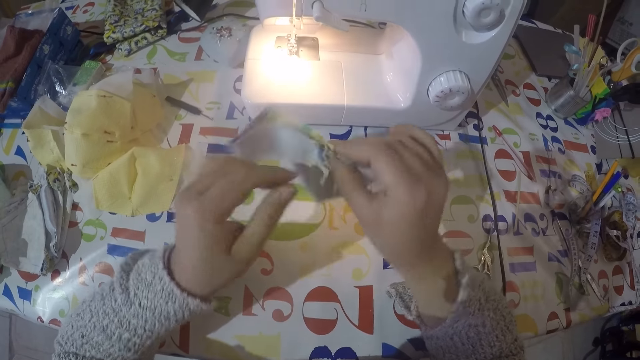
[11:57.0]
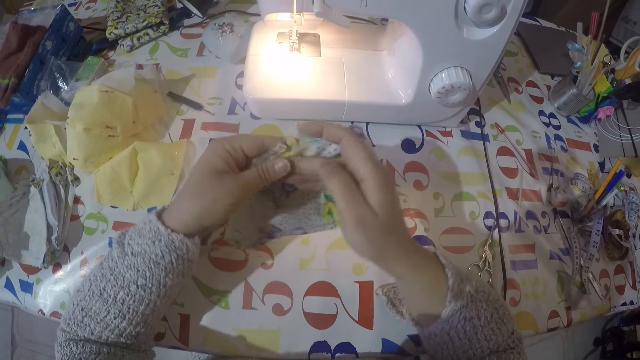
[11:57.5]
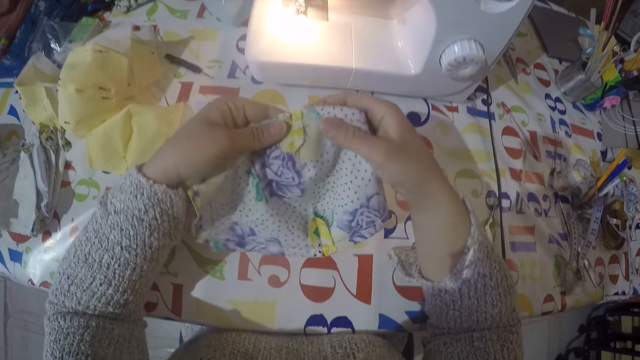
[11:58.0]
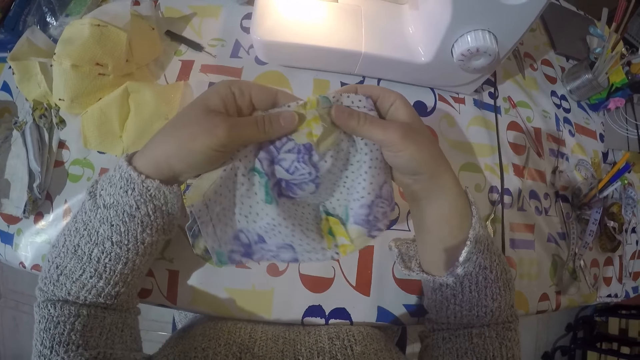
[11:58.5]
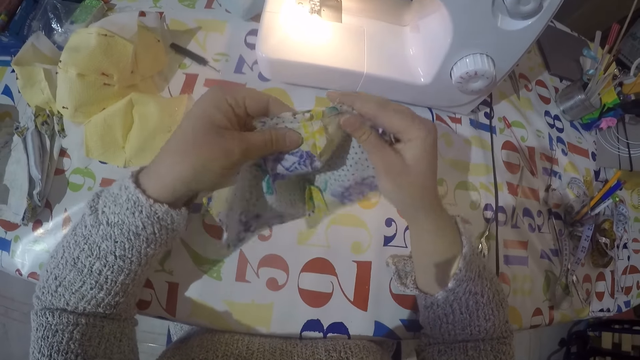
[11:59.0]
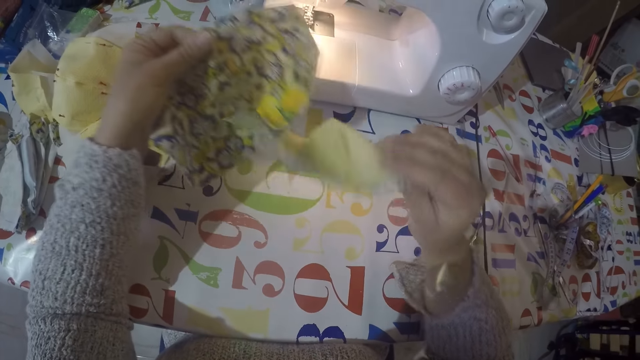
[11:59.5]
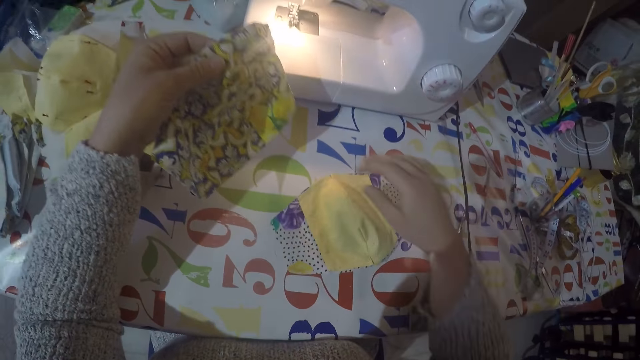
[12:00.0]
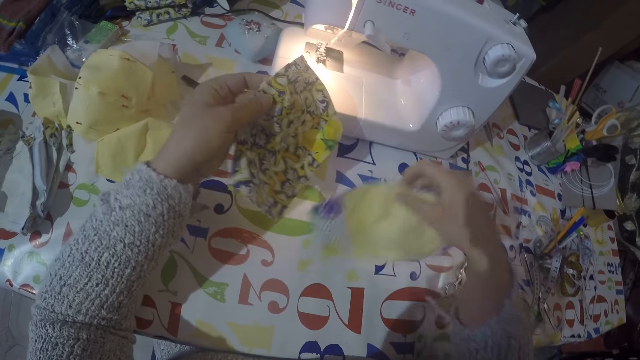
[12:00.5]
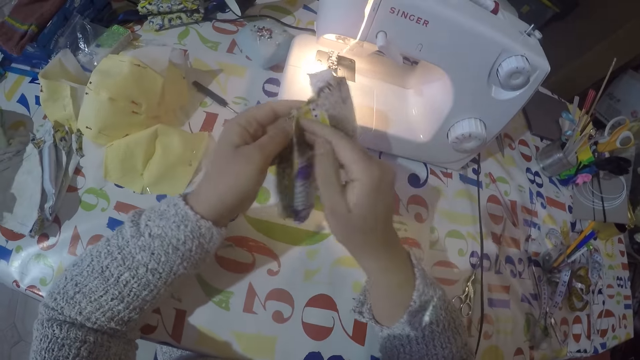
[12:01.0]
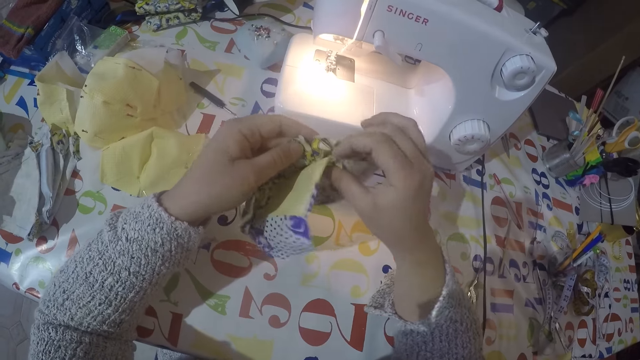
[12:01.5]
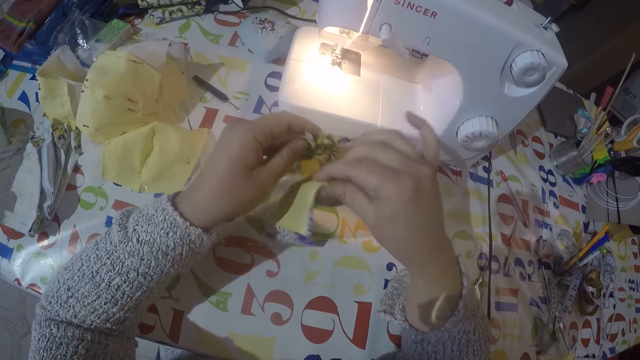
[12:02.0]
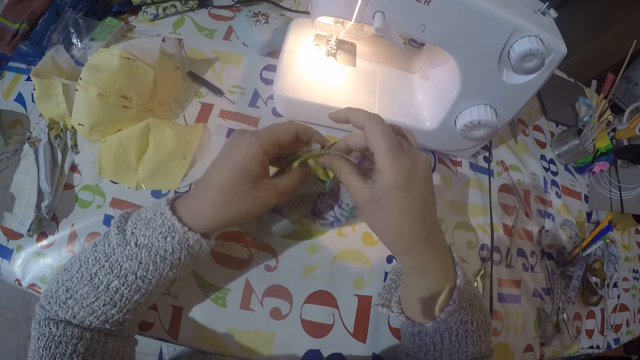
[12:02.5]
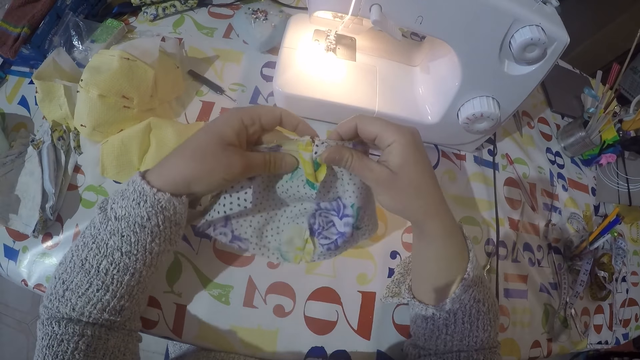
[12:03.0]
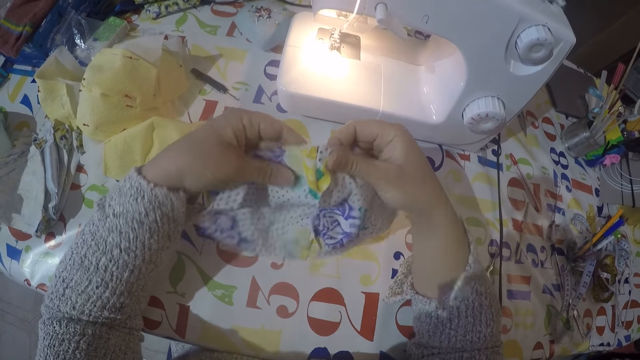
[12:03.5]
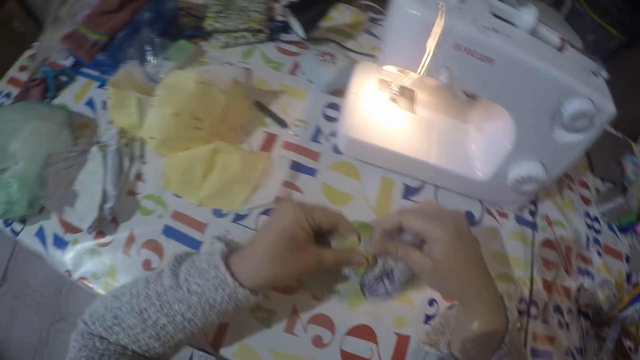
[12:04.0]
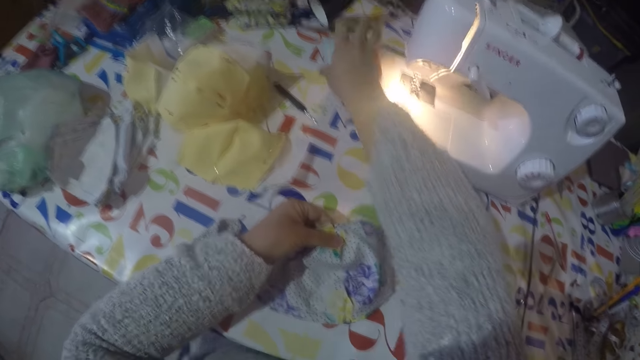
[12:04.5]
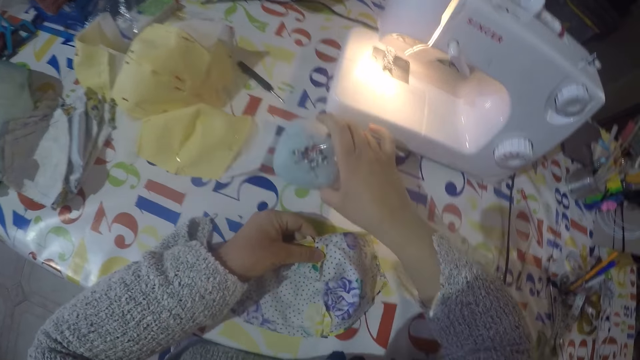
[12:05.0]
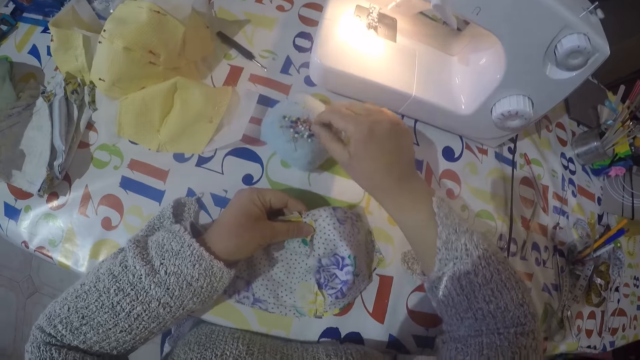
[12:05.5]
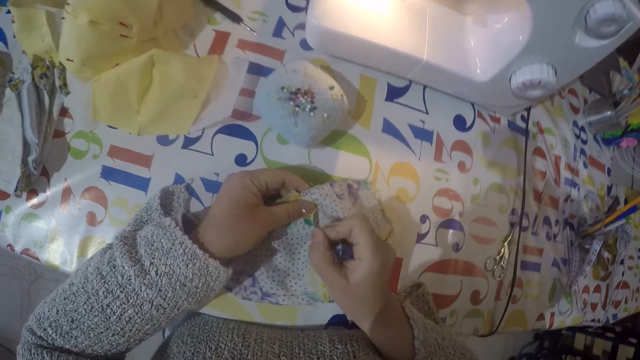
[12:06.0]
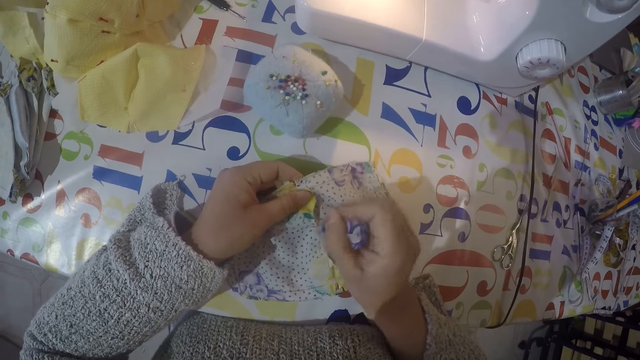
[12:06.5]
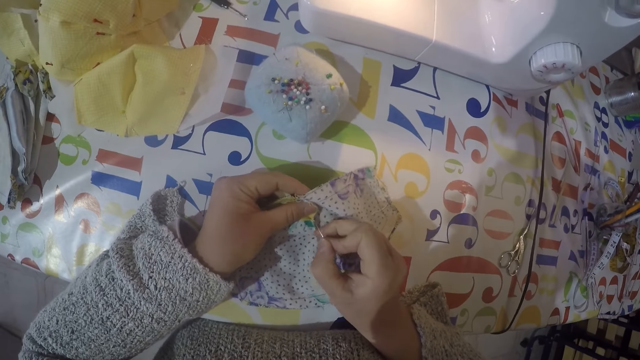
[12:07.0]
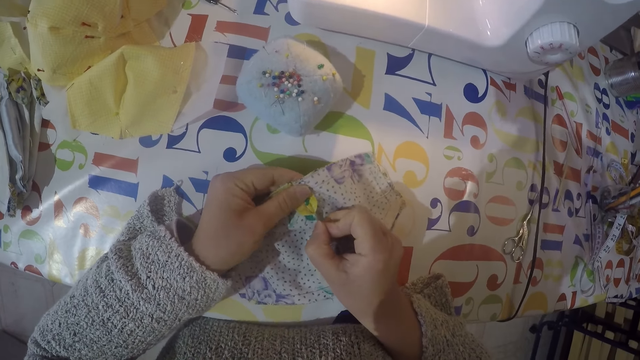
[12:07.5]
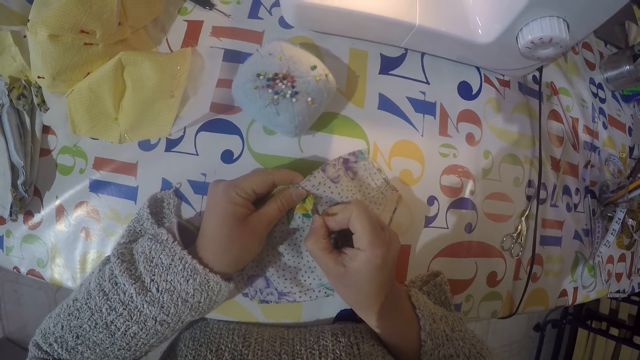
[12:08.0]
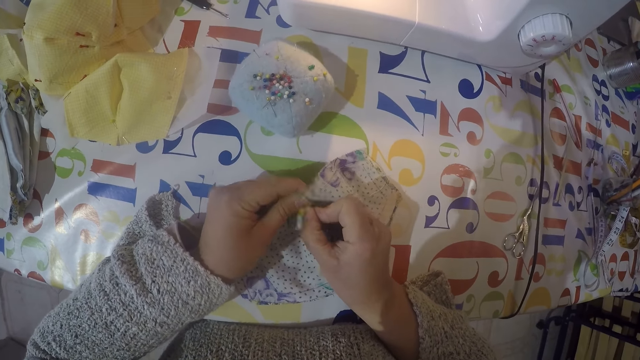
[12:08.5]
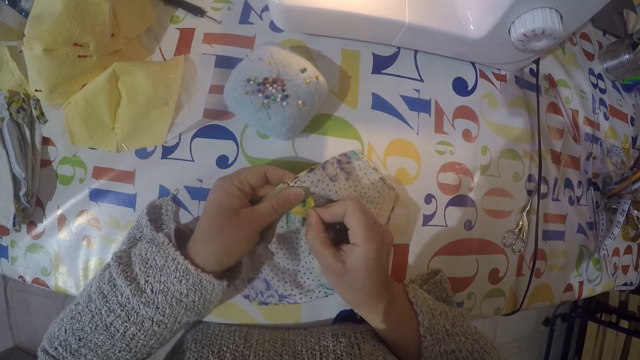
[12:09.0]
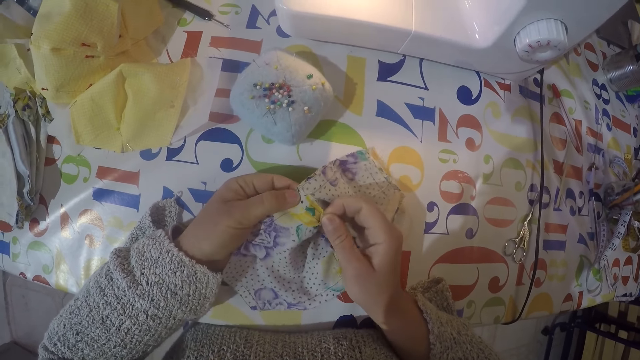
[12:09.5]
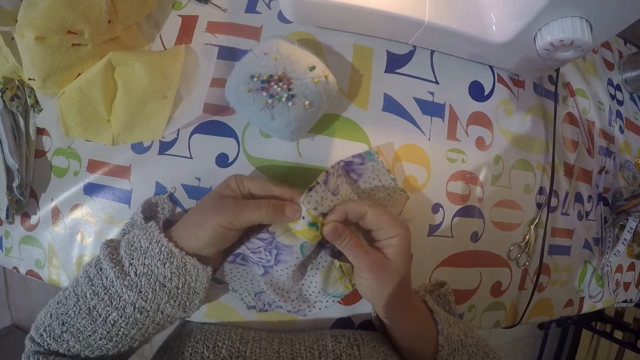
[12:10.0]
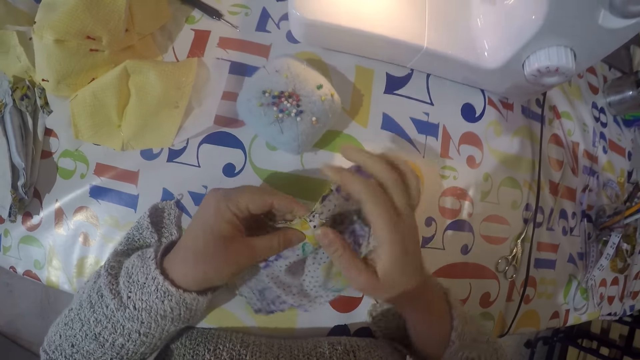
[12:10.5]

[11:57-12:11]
The camera wearer picks up a pin from the sponge. They put the pin on the joined pieces.

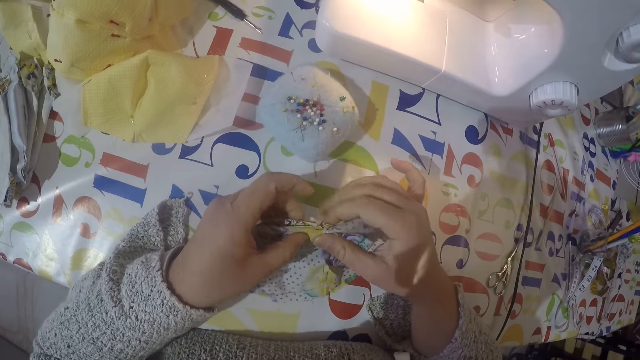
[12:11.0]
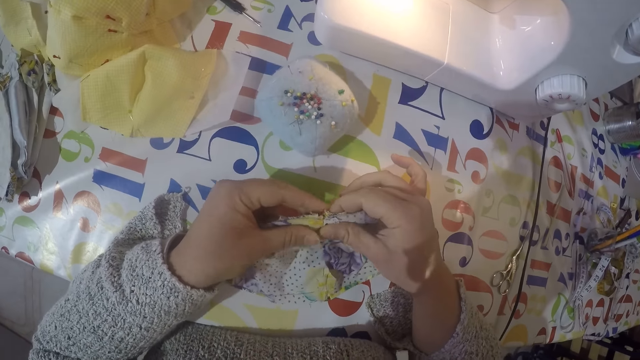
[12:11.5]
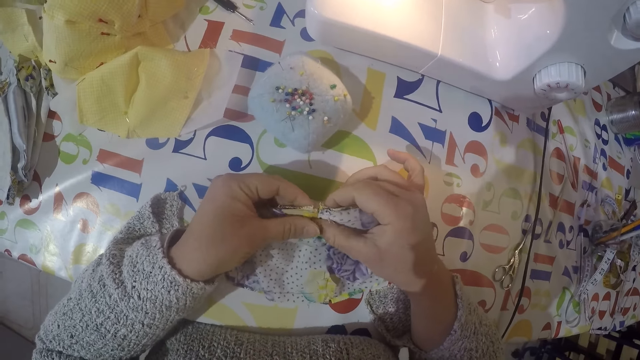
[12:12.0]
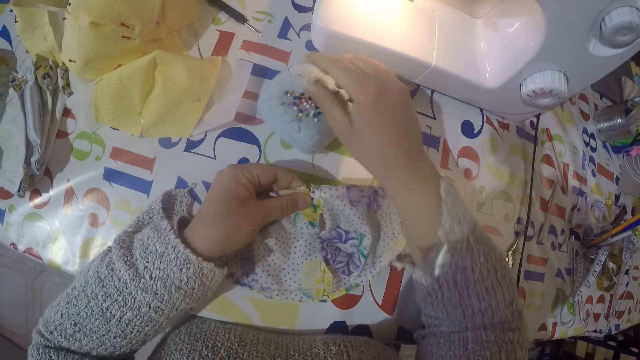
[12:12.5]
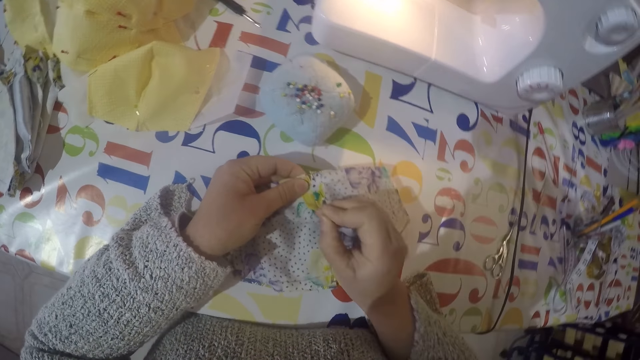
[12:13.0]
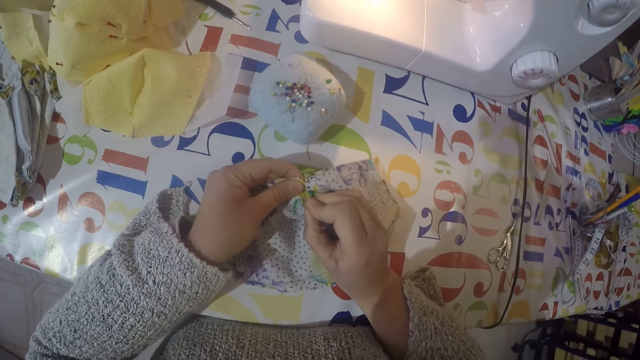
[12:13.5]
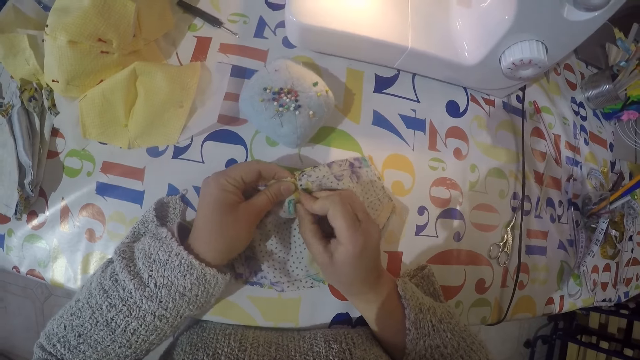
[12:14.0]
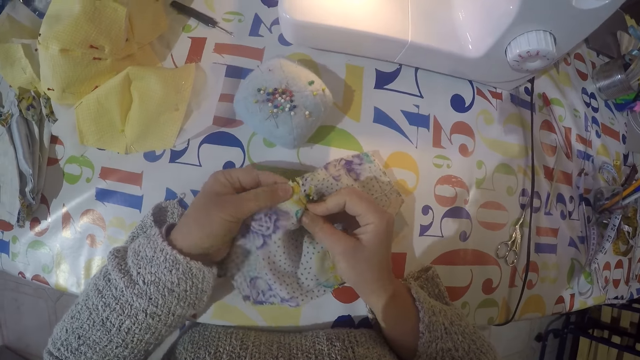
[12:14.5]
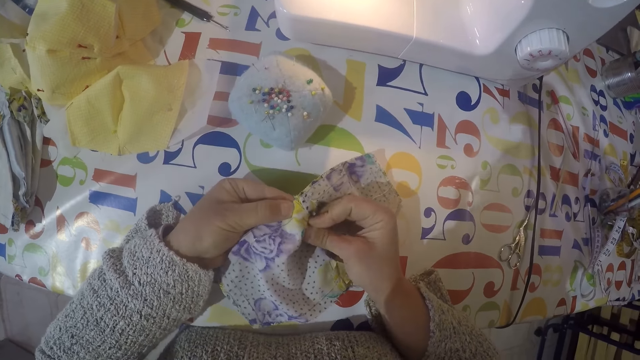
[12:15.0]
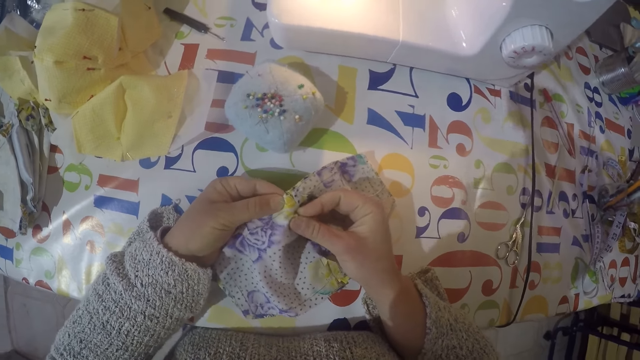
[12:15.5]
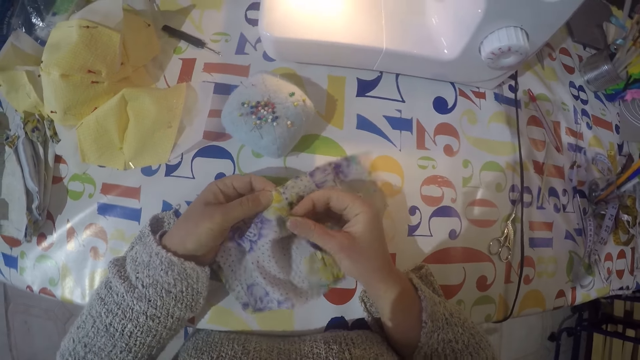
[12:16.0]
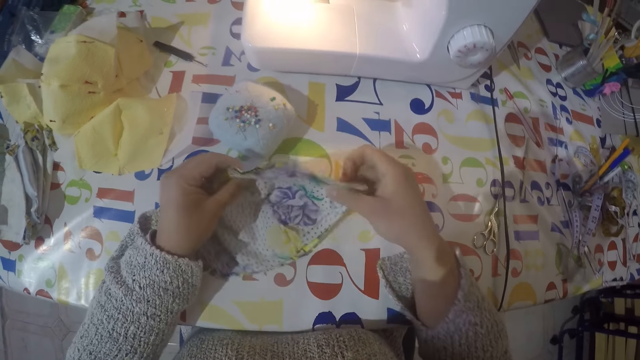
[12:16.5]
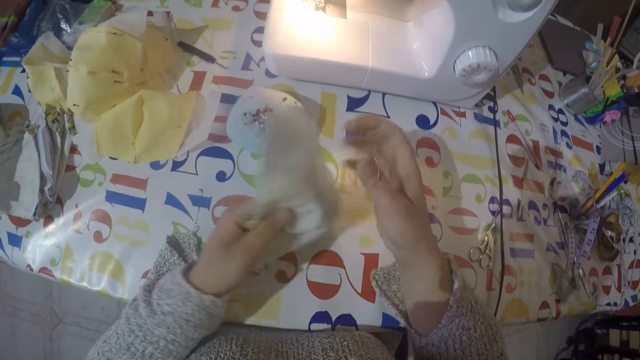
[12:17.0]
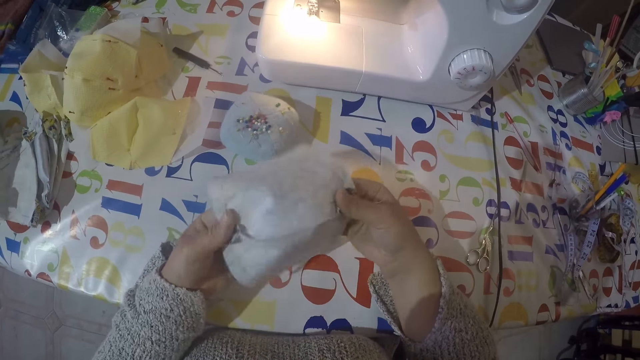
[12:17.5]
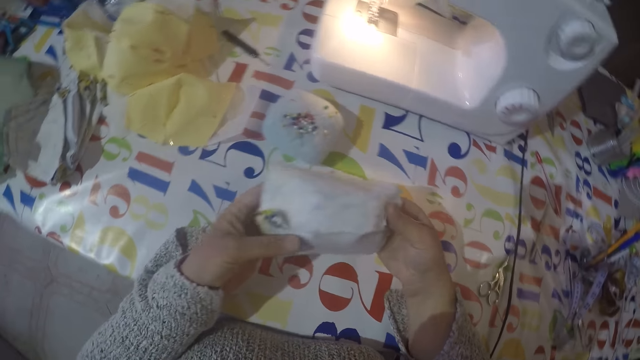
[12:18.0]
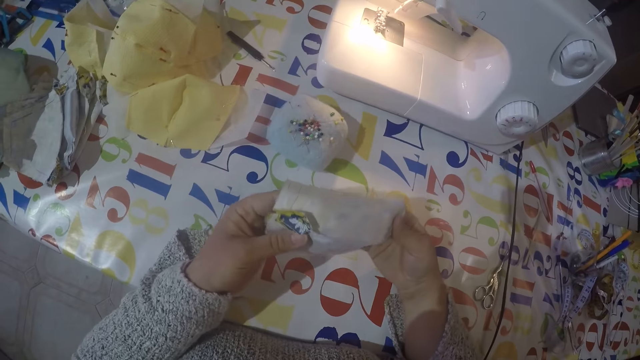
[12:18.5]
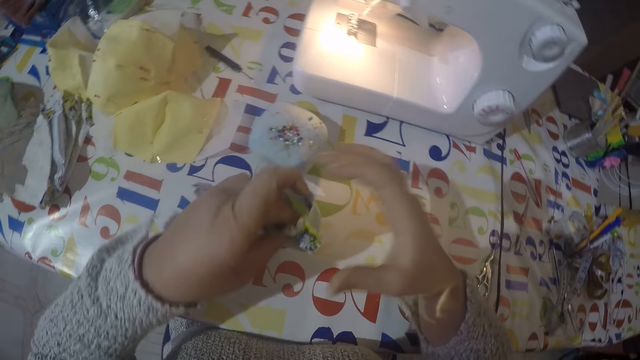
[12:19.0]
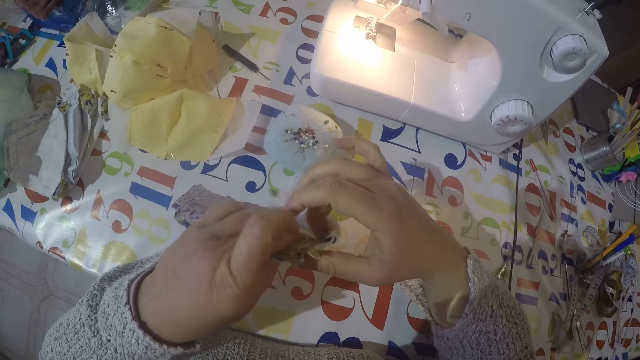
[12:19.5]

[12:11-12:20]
The camera wearer picks up a pin from the sponge and puts the pin on a piece of cloth.
